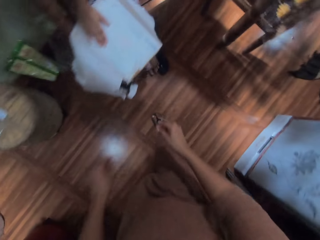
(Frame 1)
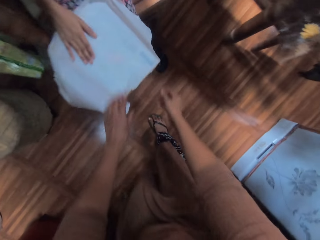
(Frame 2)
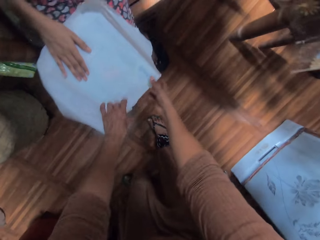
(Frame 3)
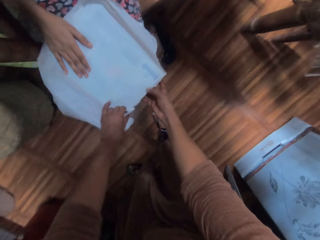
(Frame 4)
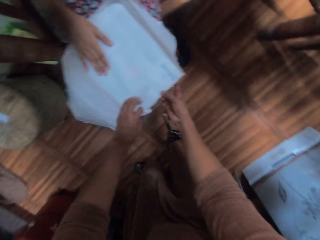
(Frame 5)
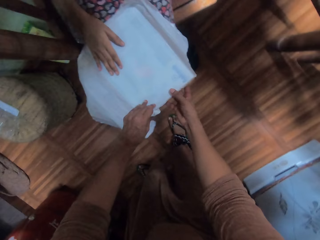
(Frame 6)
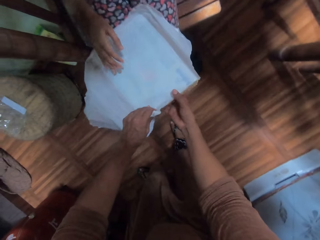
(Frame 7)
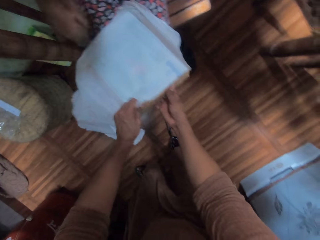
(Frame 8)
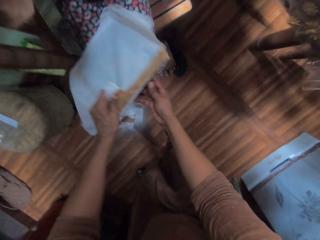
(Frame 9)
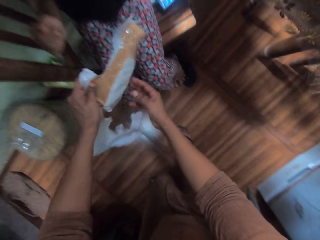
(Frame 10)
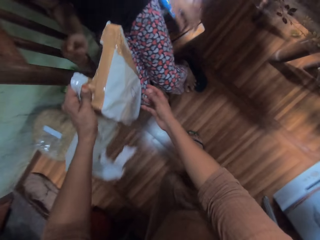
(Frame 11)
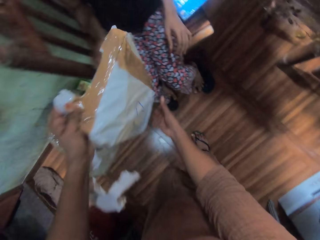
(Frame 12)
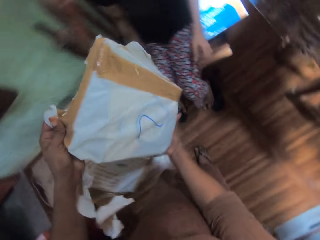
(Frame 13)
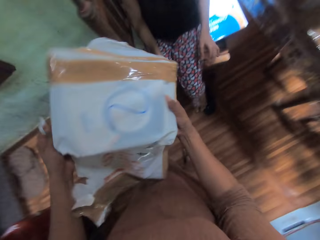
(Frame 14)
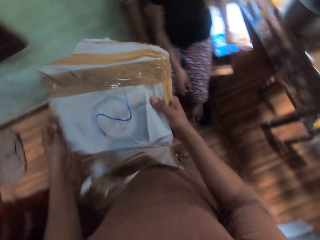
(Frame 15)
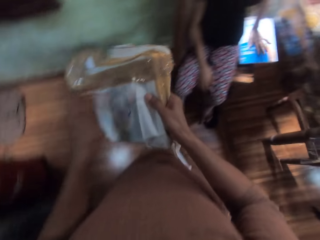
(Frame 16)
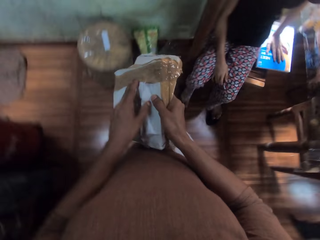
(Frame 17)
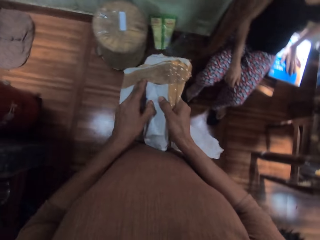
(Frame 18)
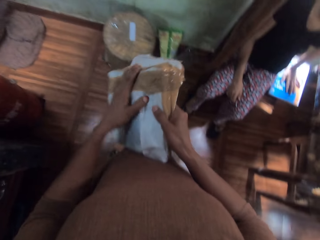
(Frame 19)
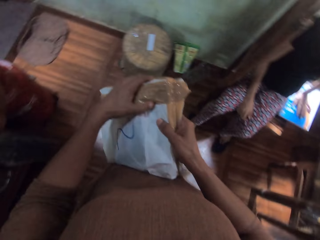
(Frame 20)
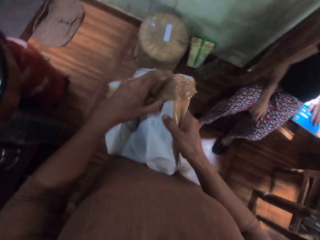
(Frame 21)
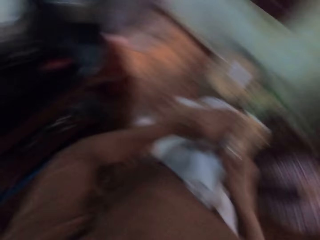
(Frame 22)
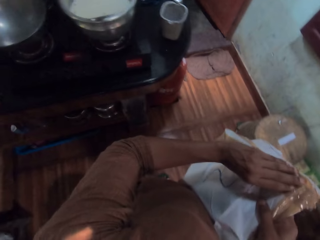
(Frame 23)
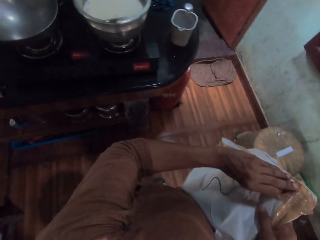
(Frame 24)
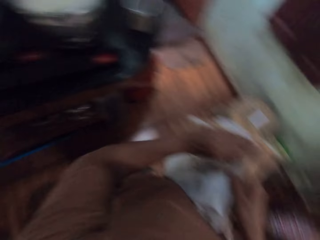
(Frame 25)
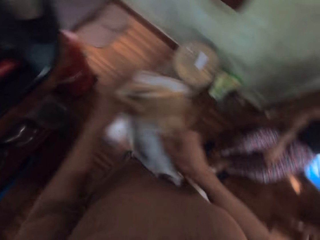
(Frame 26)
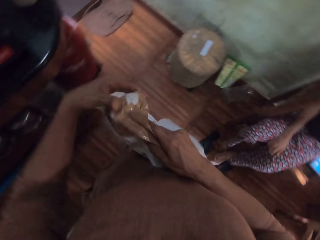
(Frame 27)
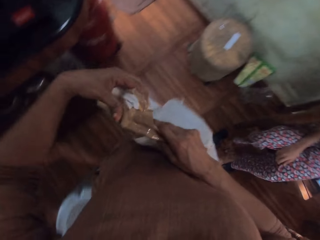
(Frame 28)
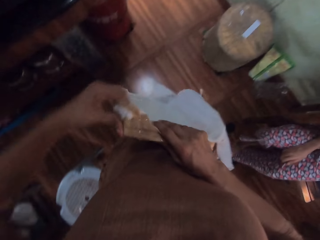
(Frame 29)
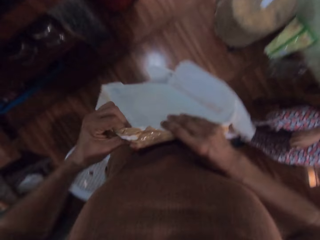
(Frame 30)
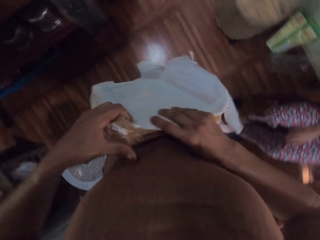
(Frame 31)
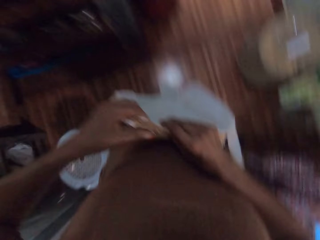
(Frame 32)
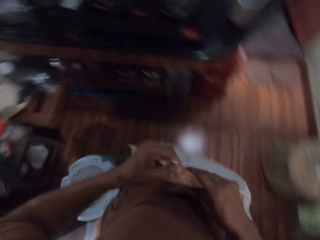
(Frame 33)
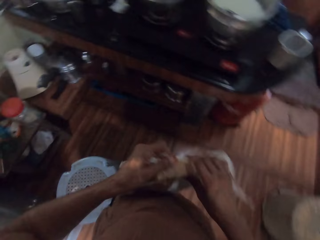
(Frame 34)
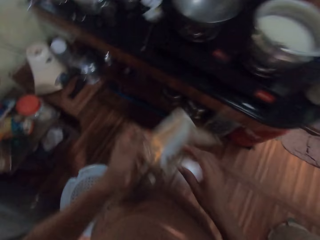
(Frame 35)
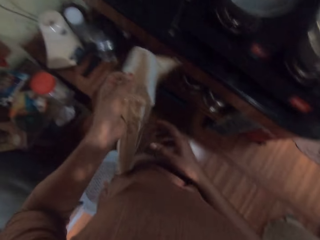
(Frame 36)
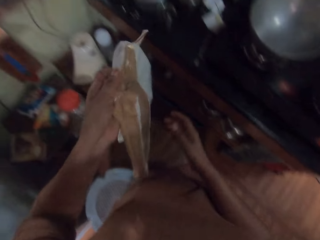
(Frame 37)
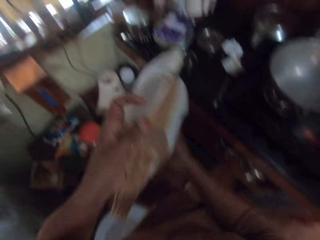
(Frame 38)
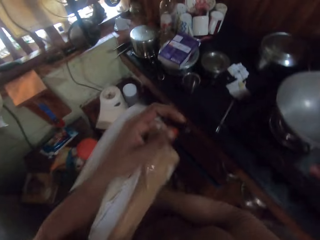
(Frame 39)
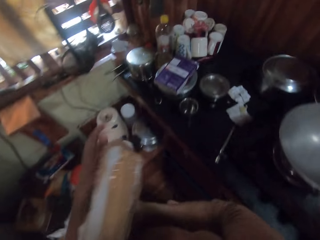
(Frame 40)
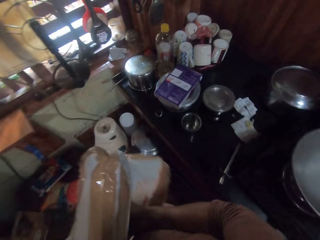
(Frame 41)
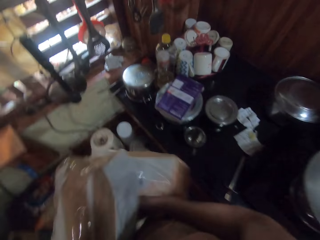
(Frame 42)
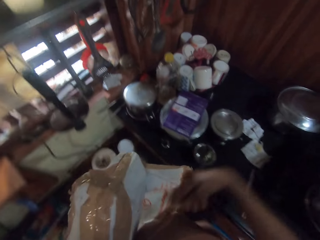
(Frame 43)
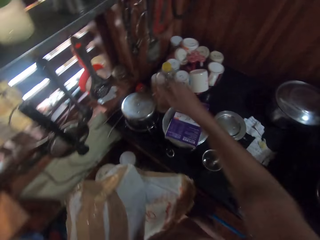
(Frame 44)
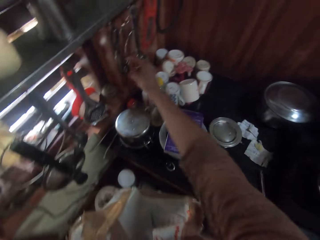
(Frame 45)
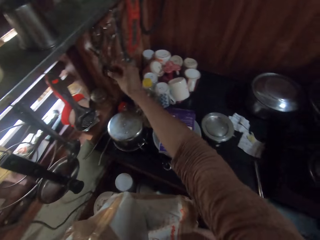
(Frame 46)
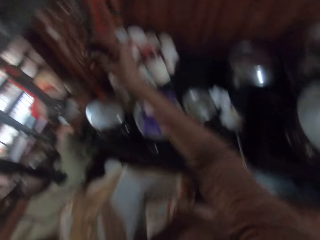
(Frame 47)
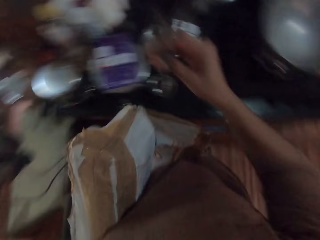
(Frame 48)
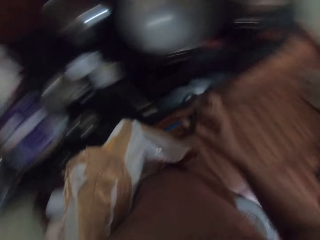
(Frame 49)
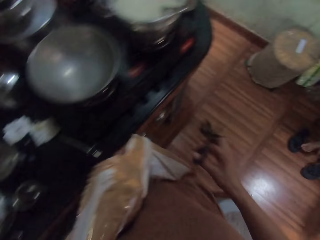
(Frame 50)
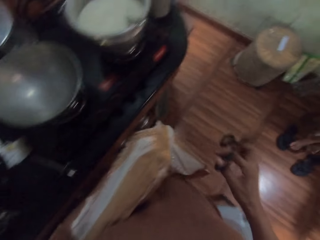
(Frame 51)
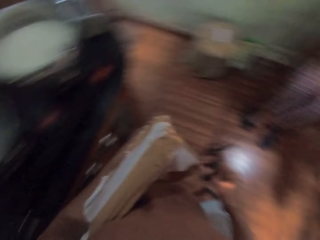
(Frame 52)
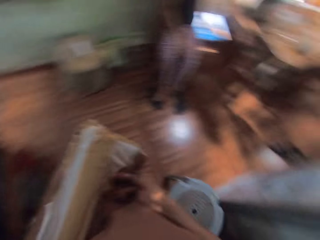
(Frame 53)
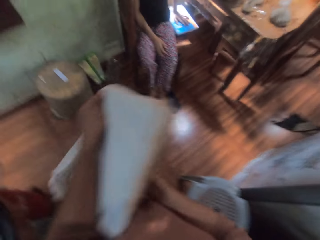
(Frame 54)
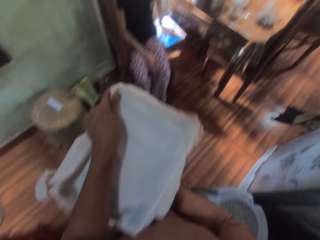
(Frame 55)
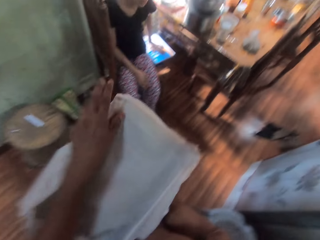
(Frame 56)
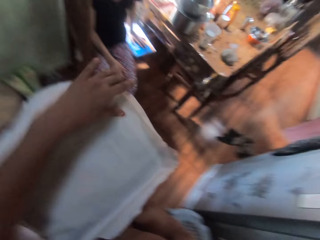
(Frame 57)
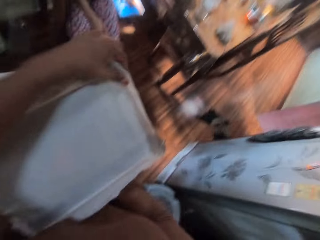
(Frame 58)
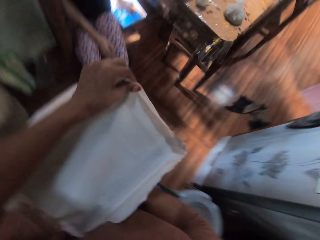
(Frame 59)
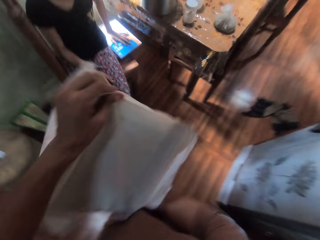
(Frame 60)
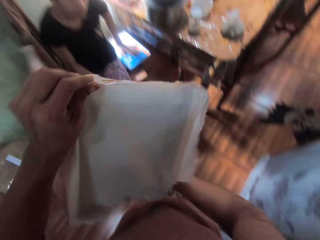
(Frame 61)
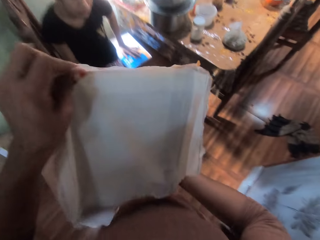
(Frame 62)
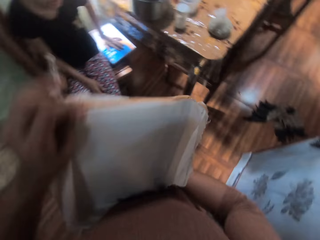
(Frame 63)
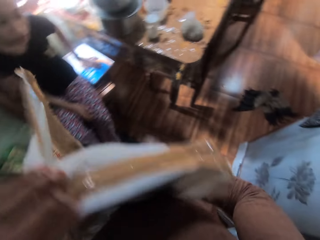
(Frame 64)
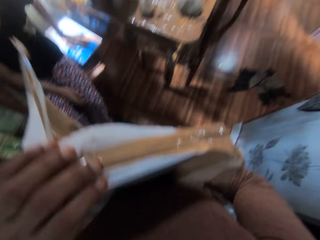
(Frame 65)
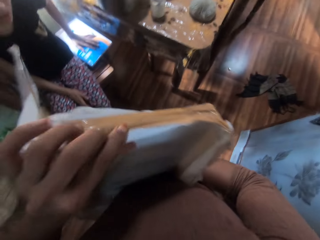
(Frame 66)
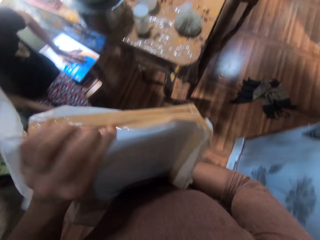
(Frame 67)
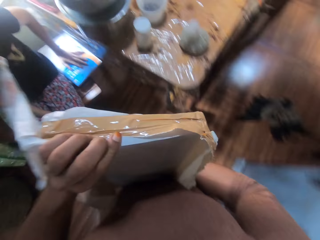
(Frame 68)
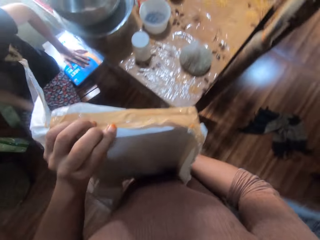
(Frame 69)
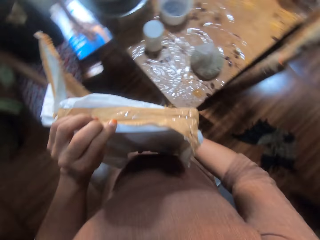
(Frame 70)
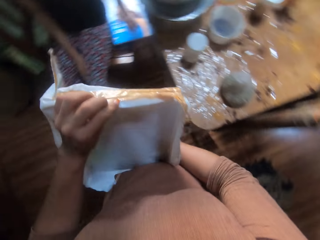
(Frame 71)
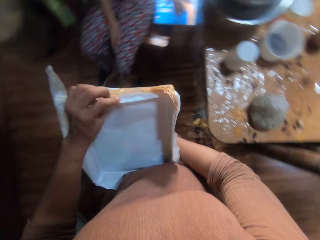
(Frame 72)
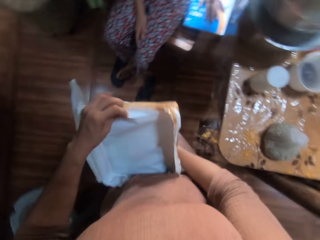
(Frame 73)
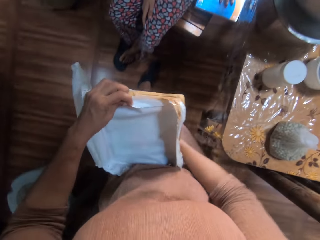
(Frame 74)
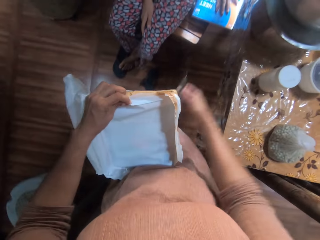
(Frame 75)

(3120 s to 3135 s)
The camera wearer picks up the pack from the legs of a girl with both hands. She examines the pack with both hands. The girl places her left hand on a book on some books on the chair. The camera wearer removes the seal. She holds the pack with her left hand. She holds the pack with both hands. She holds the pack with her left hand. She picks up the scissors on the wall hanger with her right hand. She adjusts the pack with both hands.

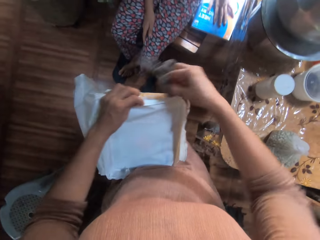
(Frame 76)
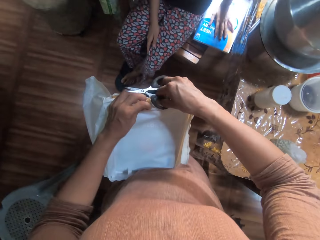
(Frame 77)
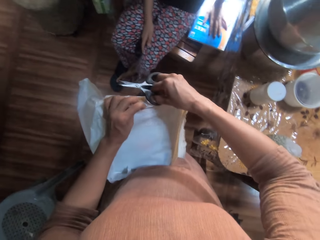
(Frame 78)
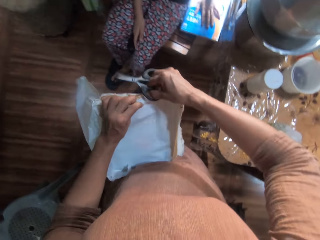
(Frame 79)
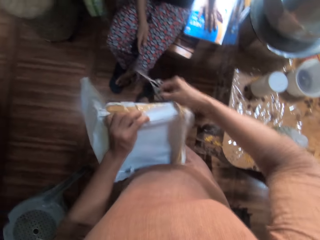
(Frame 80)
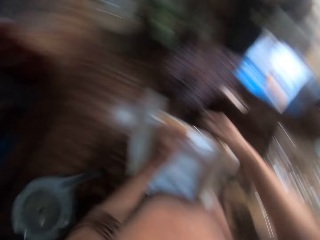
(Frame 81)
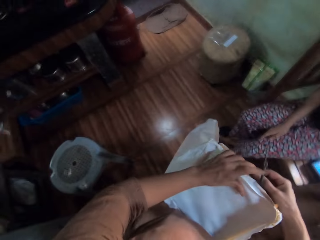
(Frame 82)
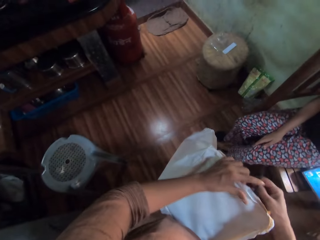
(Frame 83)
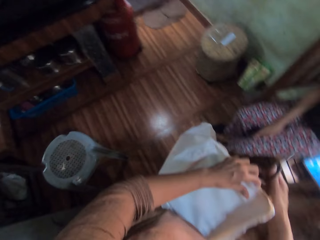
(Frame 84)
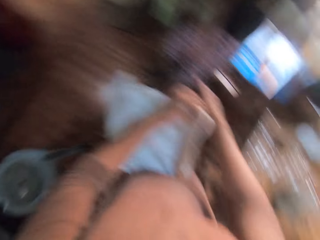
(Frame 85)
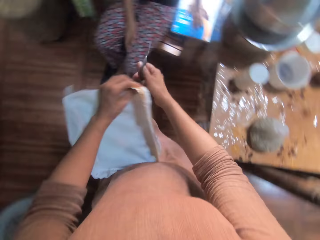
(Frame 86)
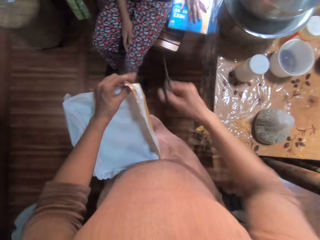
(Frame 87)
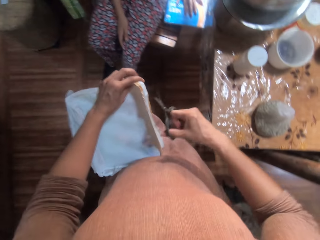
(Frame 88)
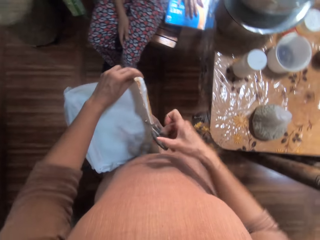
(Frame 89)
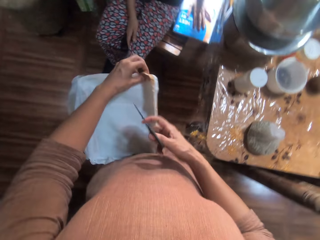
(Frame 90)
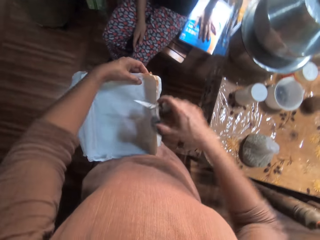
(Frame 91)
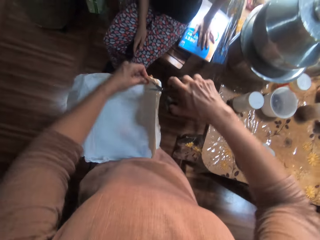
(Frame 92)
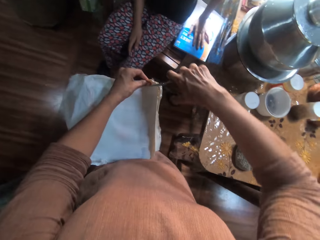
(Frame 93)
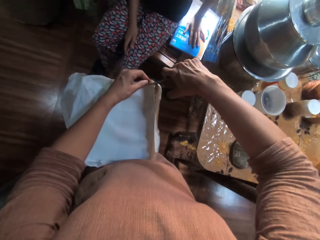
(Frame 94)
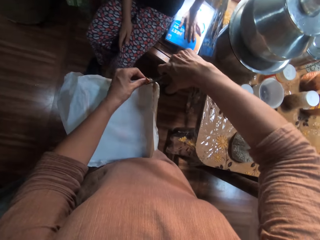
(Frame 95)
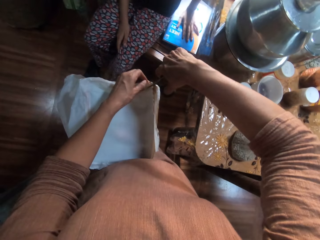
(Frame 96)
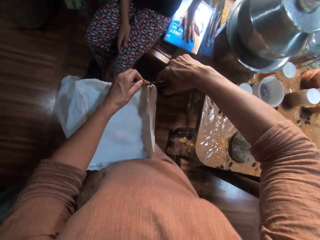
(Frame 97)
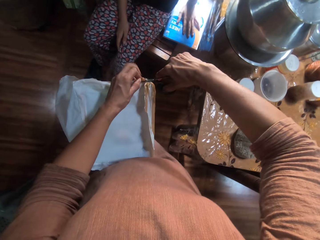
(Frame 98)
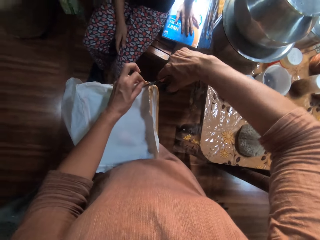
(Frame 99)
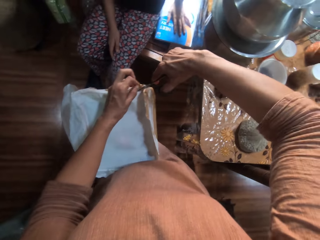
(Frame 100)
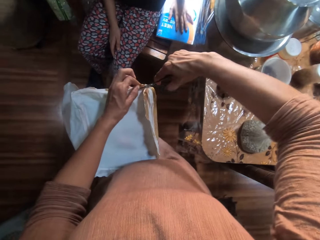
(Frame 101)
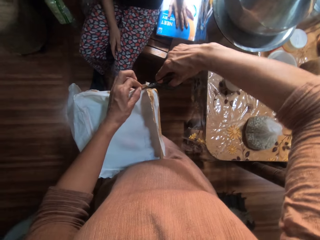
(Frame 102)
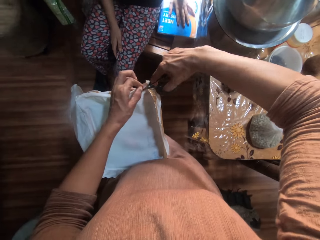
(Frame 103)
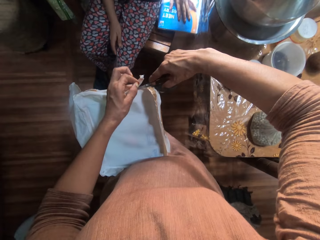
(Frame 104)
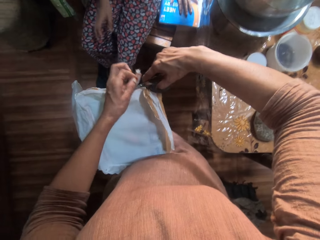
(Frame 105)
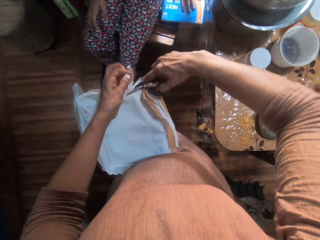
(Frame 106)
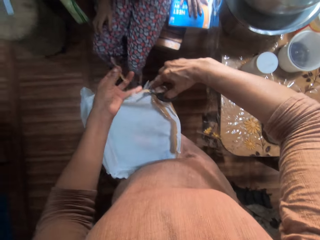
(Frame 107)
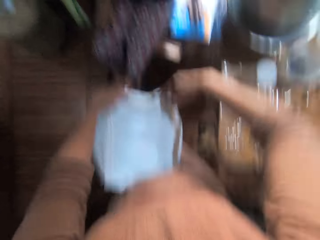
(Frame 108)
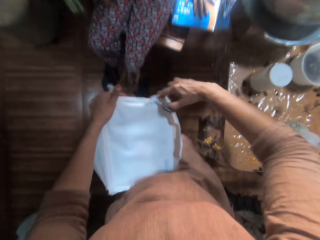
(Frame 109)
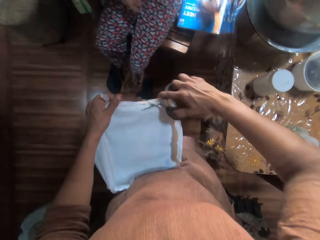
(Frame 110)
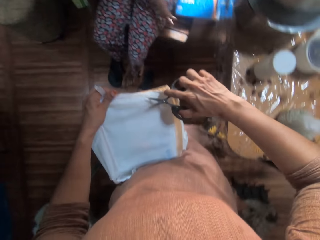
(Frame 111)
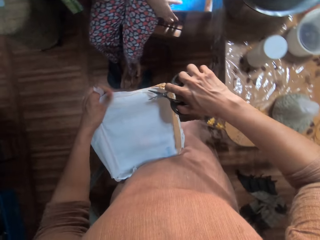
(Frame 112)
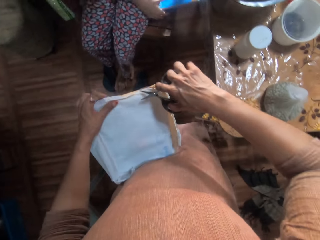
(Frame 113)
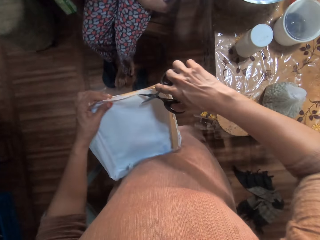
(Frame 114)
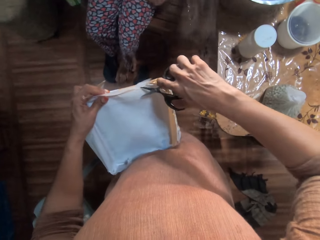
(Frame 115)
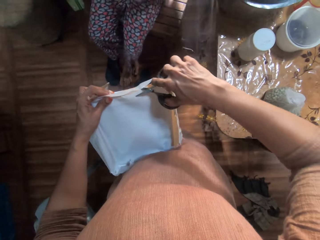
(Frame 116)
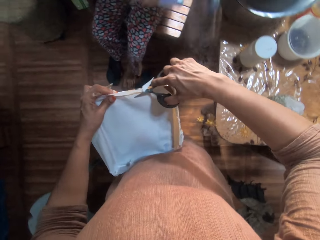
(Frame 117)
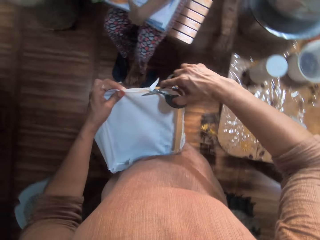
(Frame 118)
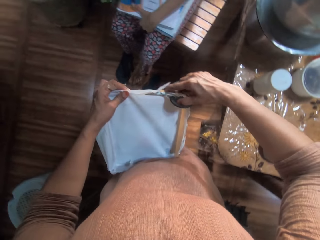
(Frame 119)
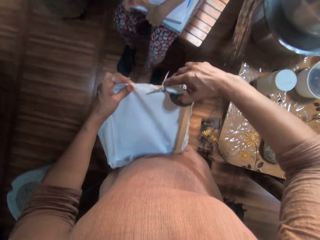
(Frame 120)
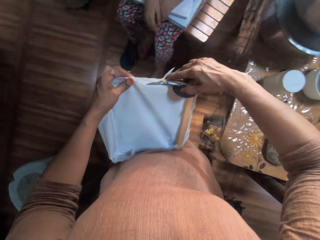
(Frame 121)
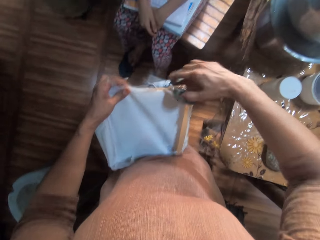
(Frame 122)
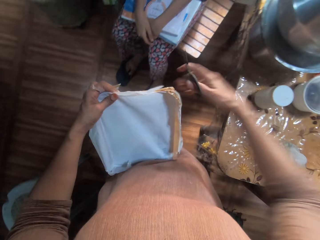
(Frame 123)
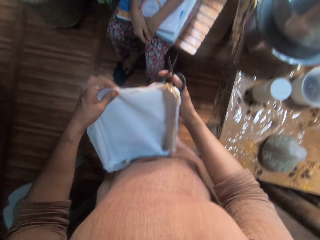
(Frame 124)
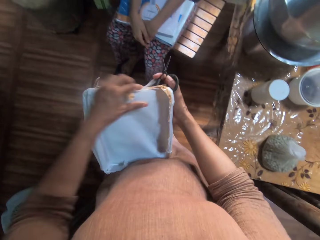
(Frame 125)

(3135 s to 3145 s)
The camera wearer cuts the pack in her left hand with the scissors in her right hand. A girl picks up the books on the chair with both hands and drops the books on her legs with both hands. The camera wearer holds the pack with her right hand.
